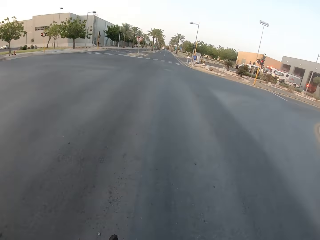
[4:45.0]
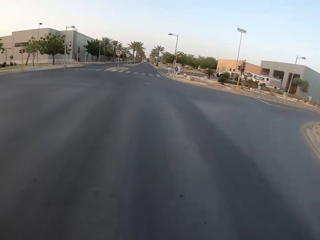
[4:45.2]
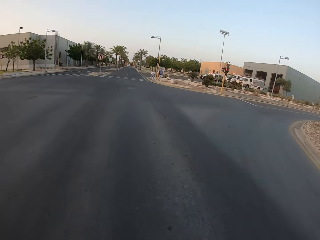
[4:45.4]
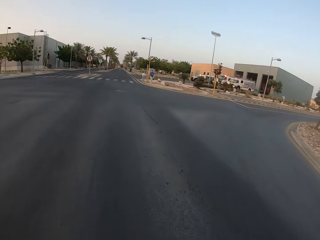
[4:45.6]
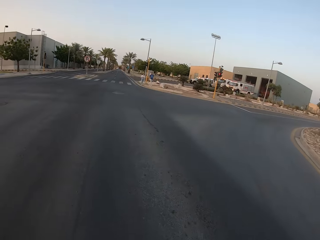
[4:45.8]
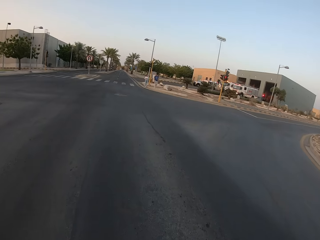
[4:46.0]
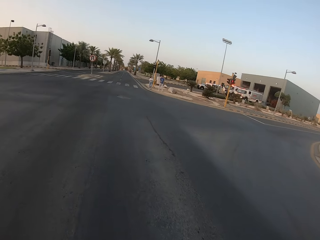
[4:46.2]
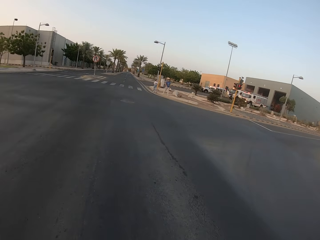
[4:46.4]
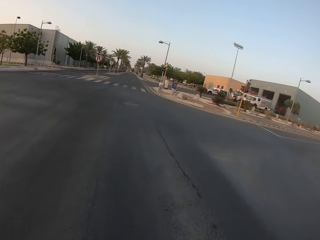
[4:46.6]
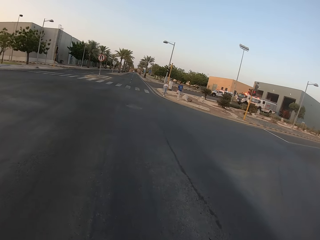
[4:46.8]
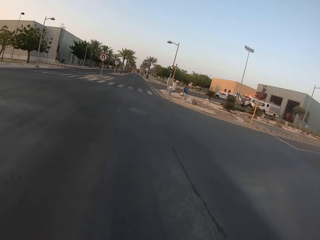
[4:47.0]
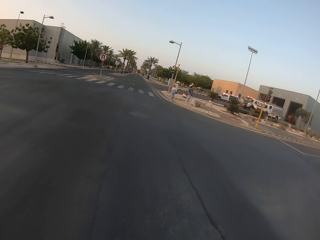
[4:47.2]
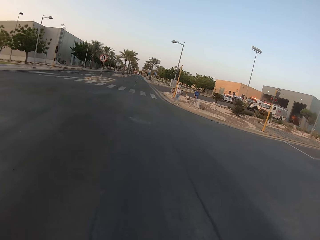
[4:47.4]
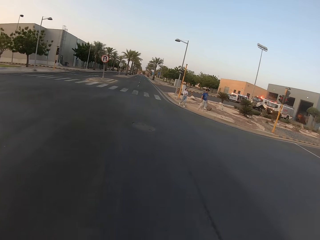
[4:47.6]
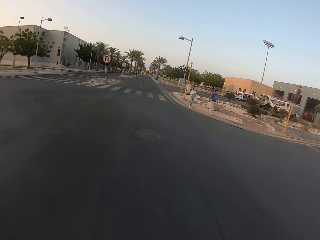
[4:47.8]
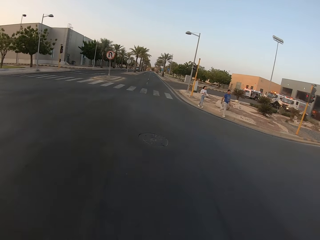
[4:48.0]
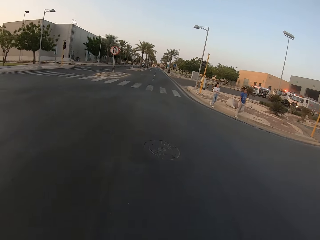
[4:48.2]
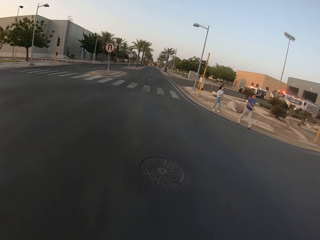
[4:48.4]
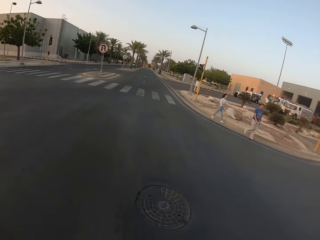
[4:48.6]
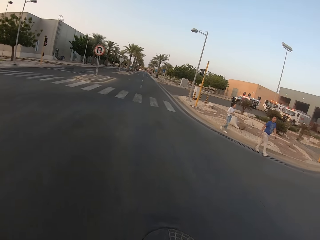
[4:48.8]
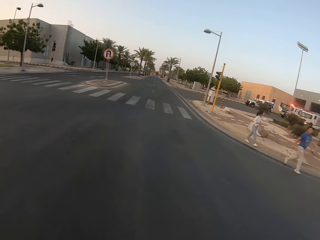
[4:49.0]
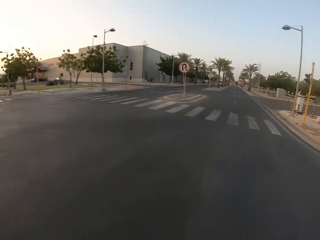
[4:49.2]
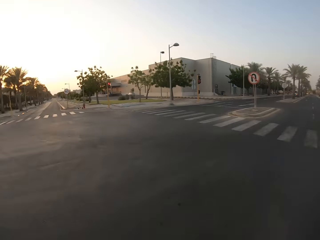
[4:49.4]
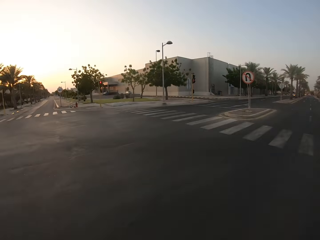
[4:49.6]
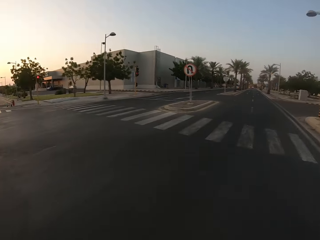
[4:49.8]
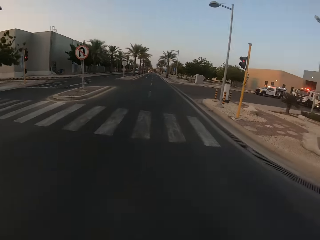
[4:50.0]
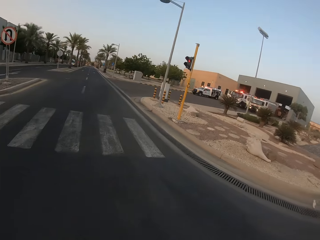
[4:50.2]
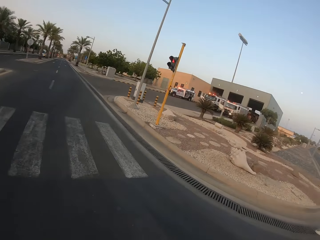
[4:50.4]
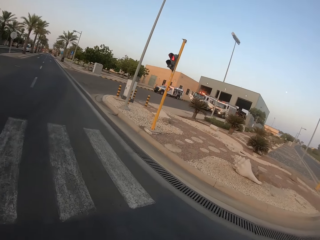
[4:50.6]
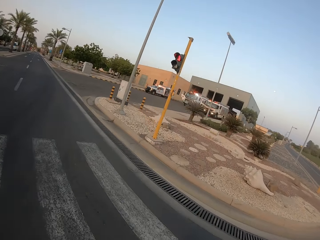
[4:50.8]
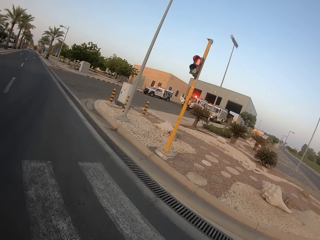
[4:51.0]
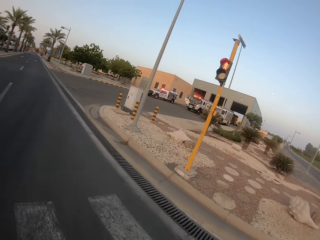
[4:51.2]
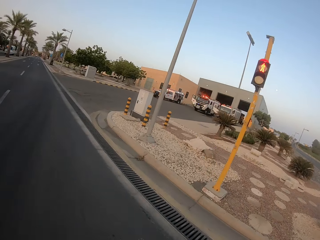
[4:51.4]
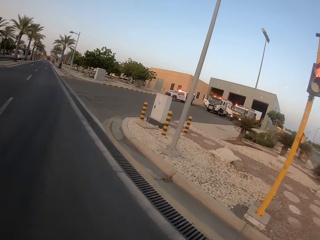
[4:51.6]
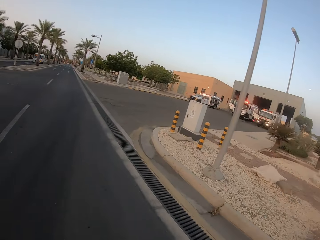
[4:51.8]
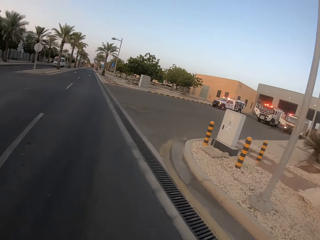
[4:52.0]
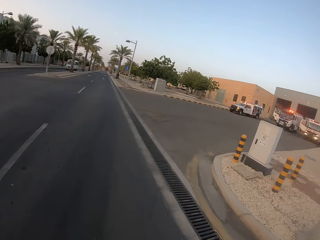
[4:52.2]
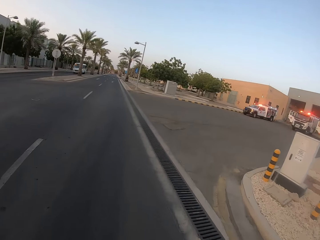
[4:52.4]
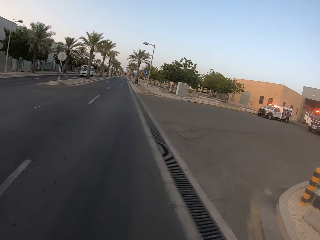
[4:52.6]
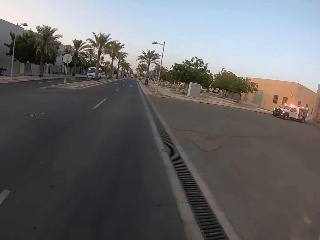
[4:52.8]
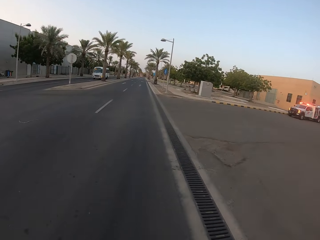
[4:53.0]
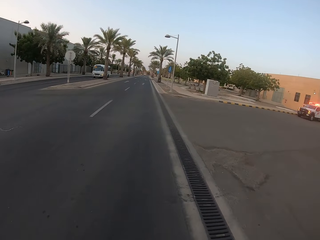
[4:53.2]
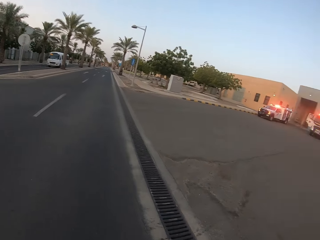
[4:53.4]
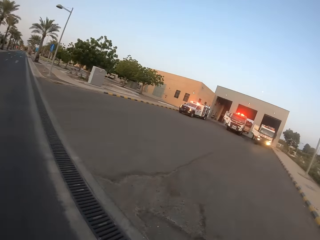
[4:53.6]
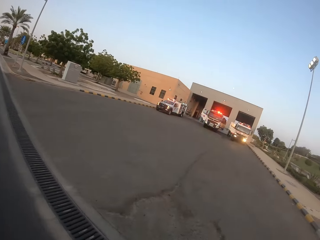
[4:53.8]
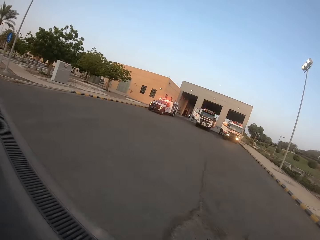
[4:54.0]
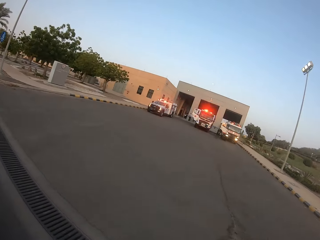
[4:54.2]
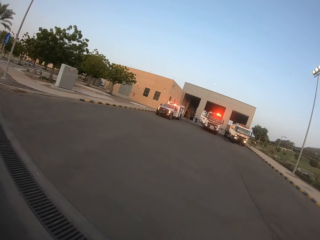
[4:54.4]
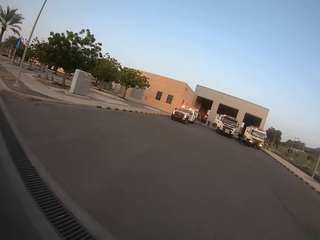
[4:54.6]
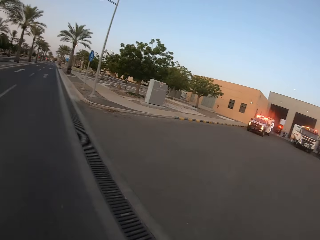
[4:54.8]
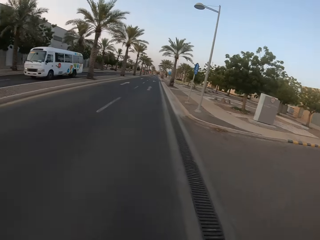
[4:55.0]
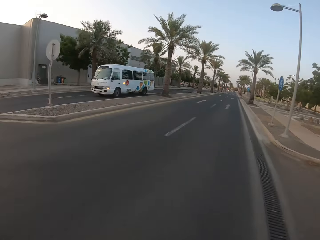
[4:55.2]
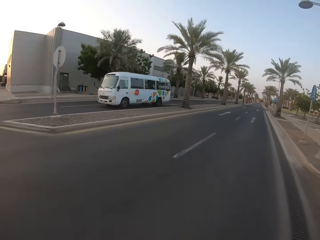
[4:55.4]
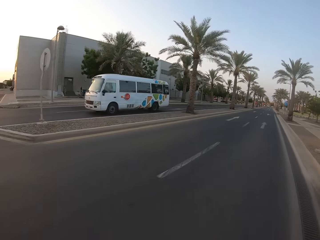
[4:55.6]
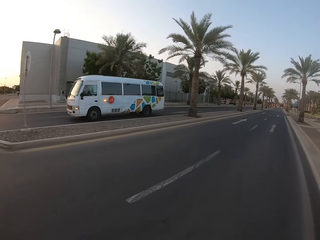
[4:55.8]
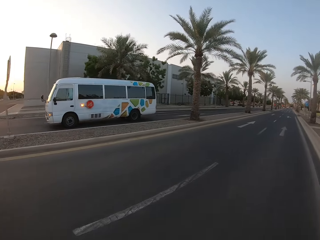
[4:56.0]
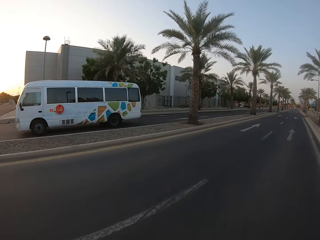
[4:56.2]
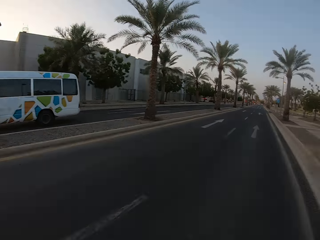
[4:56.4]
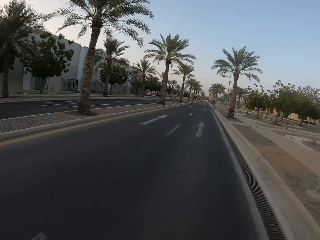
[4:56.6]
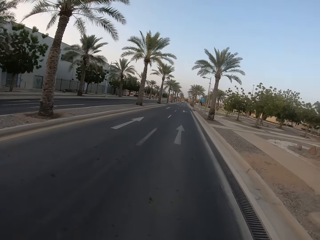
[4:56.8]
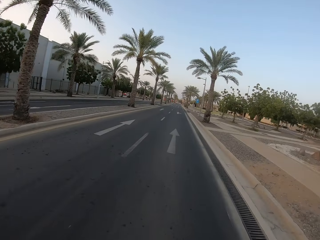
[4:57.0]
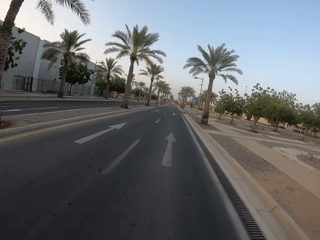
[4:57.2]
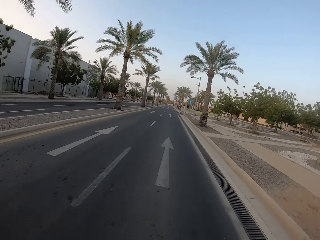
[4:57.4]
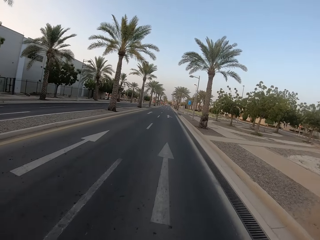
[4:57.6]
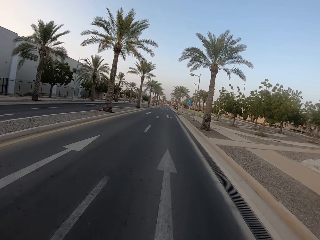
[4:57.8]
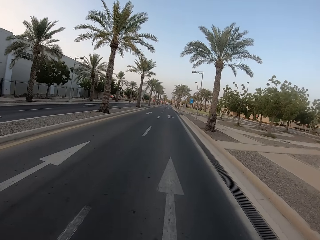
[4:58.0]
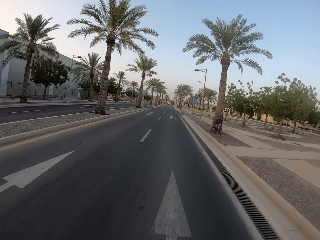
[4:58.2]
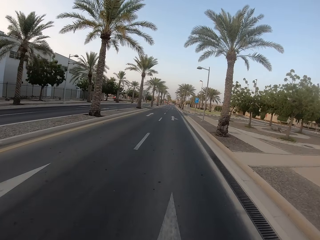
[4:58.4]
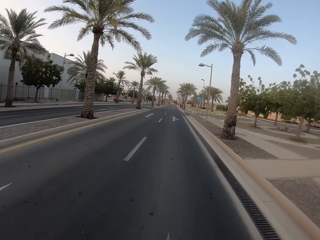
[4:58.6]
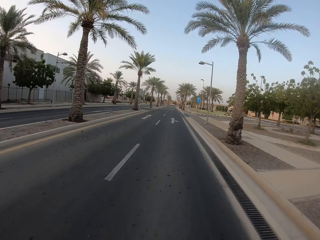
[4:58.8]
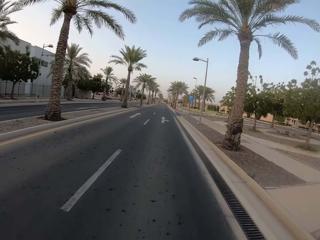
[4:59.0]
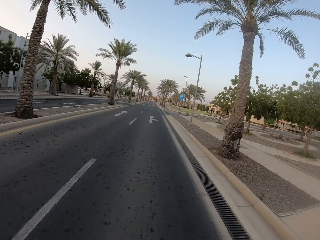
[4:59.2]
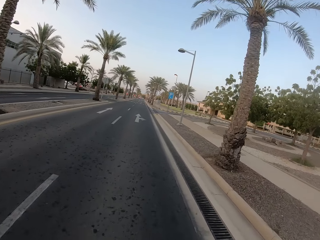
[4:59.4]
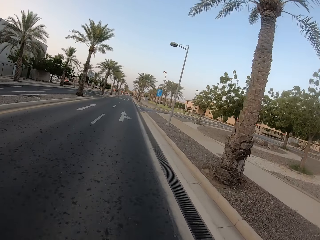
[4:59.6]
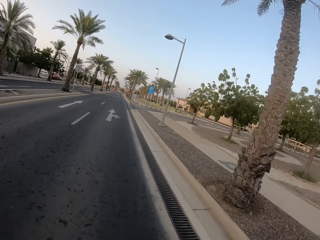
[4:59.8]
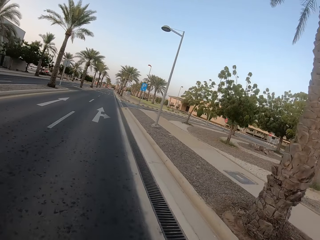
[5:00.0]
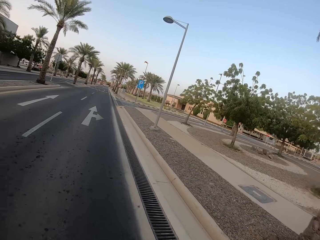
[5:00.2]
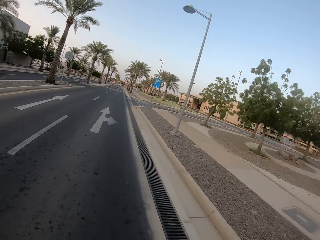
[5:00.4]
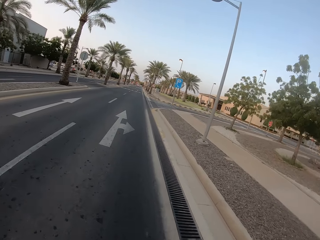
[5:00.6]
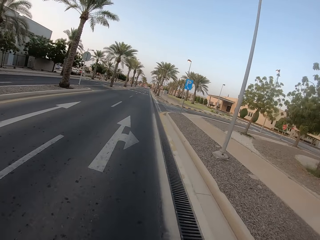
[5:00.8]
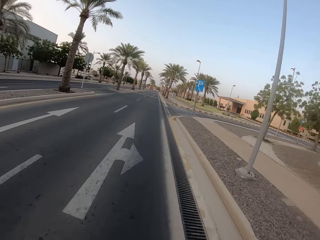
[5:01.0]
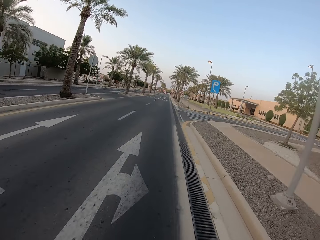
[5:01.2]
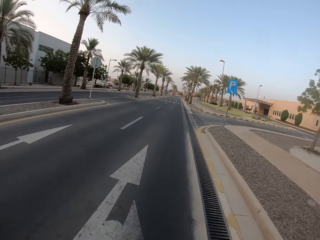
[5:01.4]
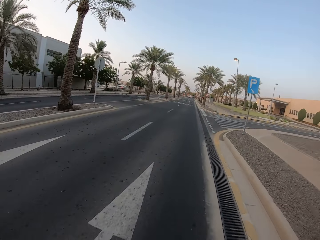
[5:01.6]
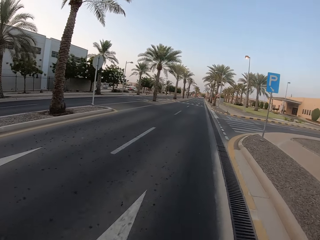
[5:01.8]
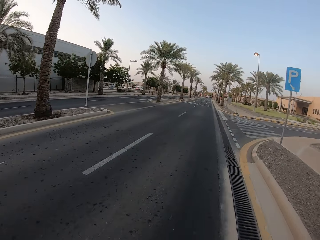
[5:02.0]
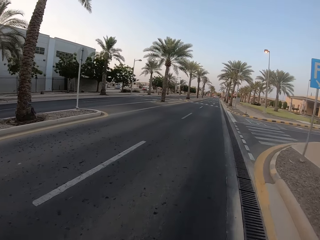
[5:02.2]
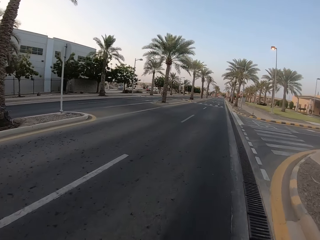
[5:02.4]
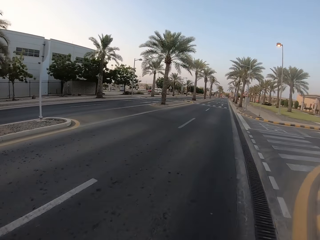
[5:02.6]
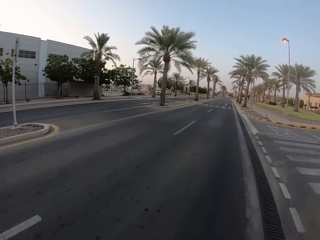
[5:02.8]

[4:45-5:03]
The camera wearer cycles on the road. They look on the right side. They look on the left side. They look forward.

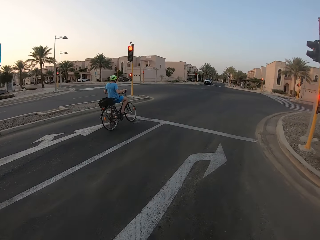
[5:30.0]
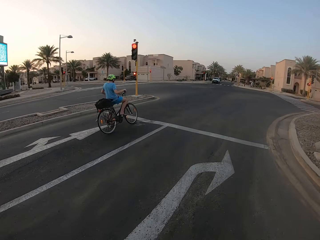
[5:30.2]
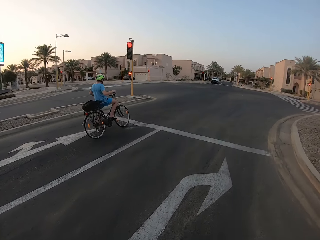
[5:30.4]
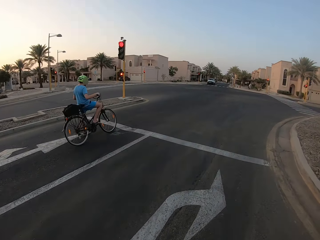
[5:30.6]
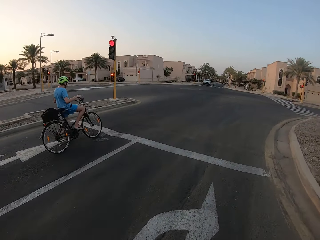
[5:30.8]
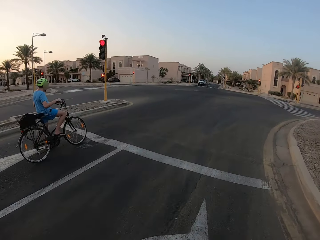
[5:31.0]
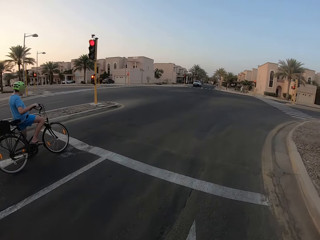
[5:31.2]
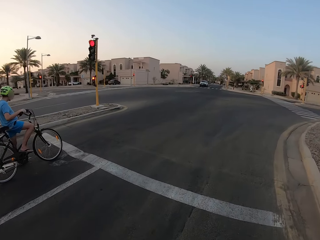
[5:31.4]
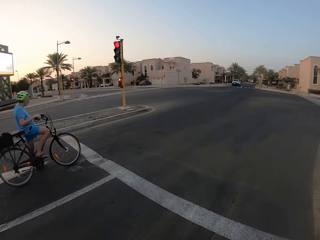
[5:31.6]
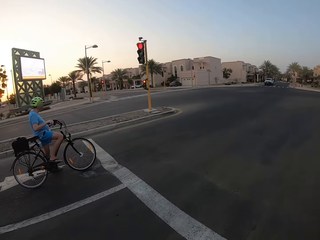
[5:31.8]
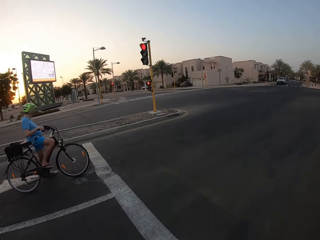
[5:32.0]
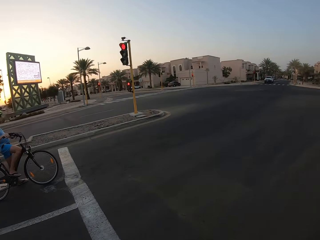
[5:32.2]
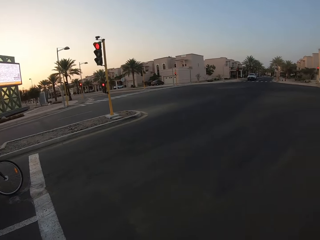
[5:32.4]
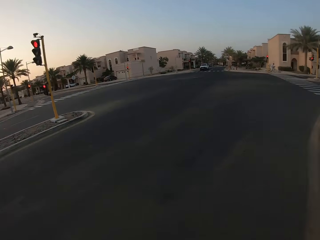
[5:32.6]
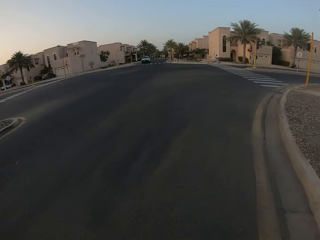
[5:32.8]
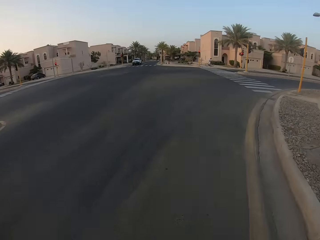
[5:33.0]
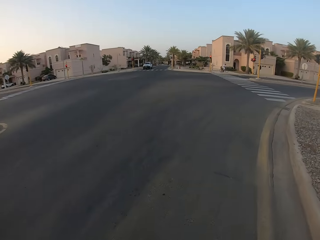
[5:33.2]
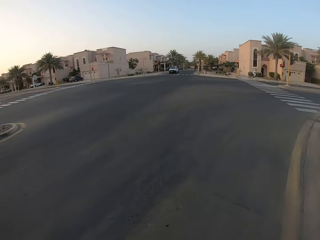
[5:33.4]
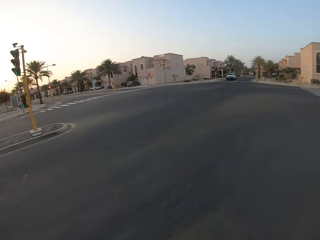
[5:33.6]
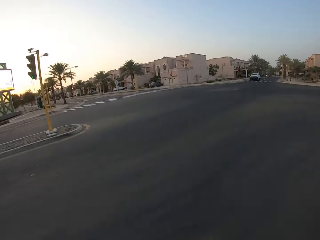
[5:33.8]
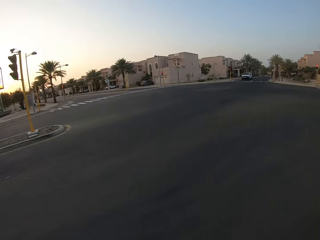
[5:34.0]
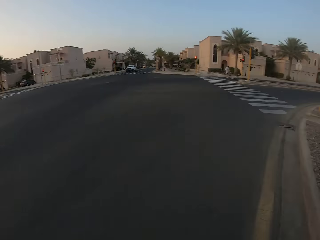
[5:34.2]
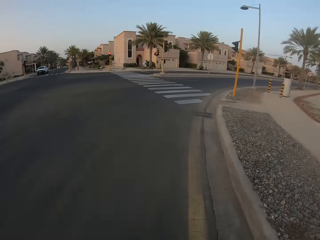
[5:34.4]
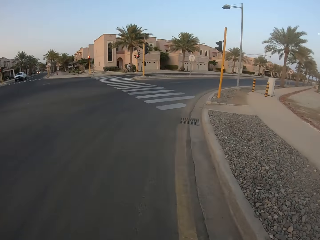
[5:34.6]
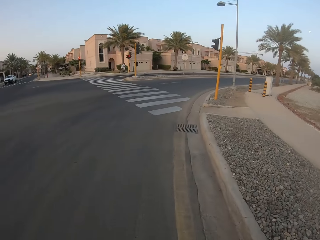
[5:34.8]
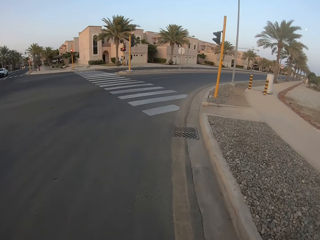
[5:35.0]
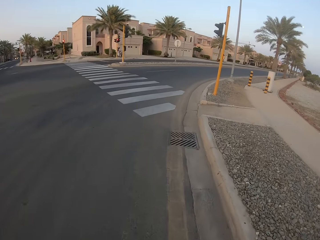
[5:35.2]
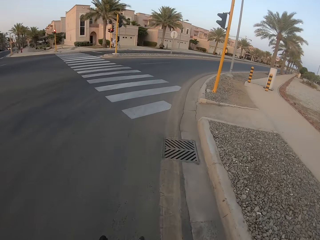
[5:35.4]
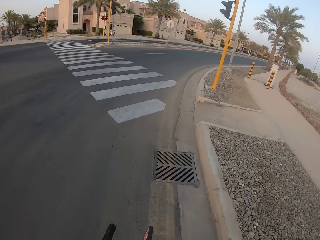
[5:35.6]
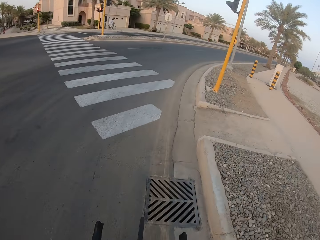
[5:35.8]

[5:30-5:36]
The camera wearer looks left.
